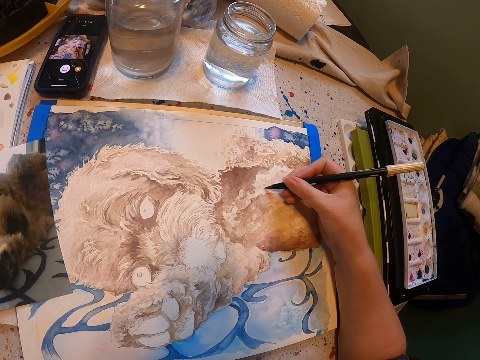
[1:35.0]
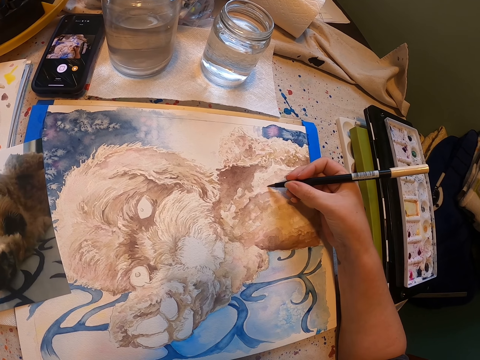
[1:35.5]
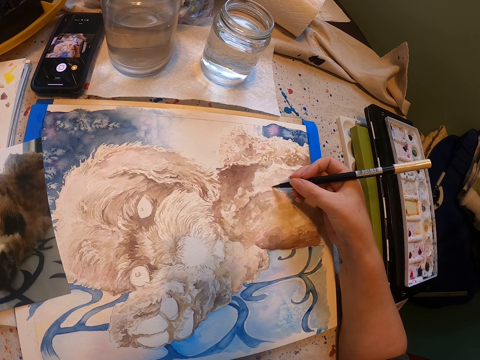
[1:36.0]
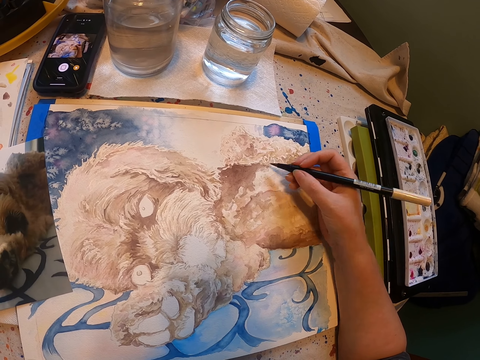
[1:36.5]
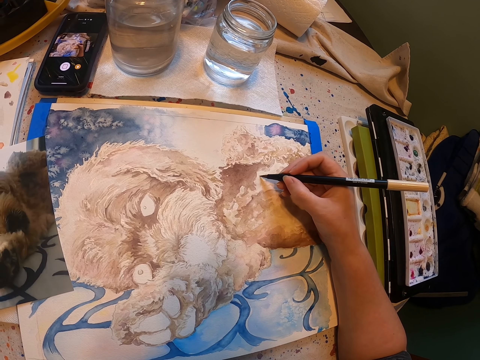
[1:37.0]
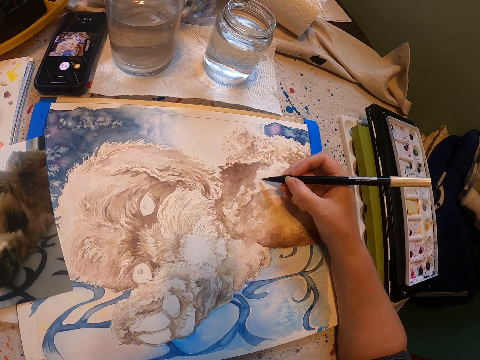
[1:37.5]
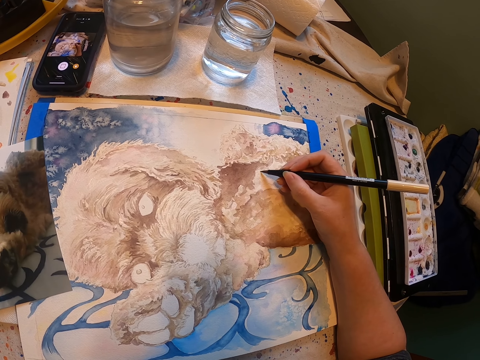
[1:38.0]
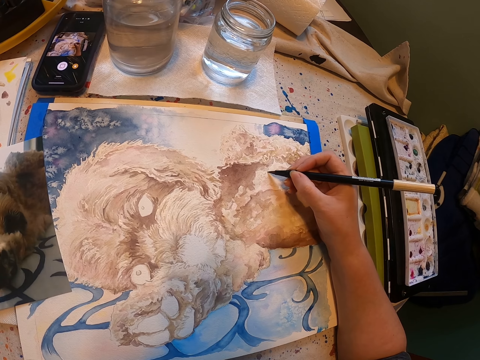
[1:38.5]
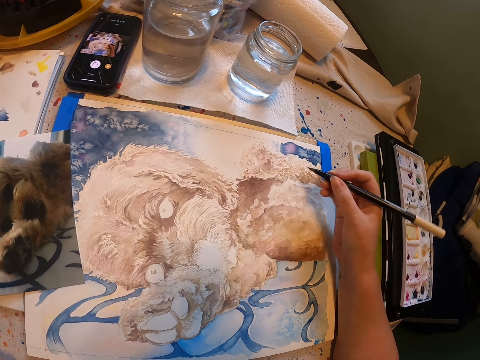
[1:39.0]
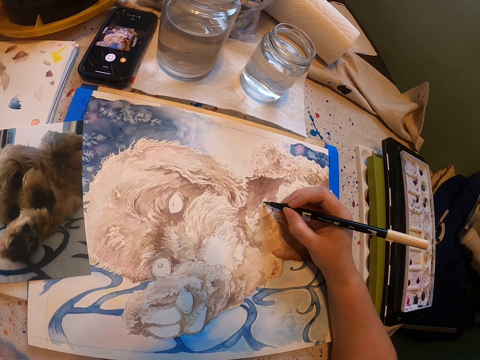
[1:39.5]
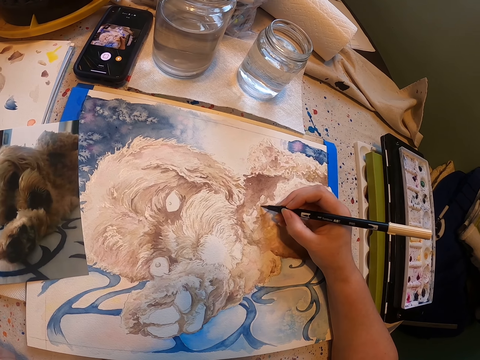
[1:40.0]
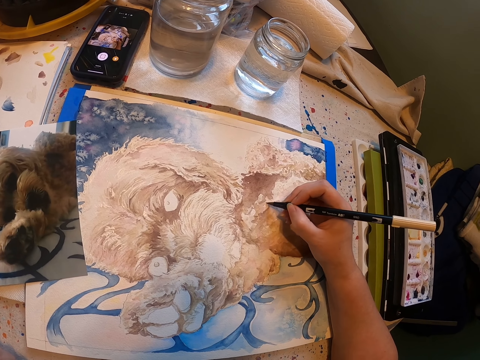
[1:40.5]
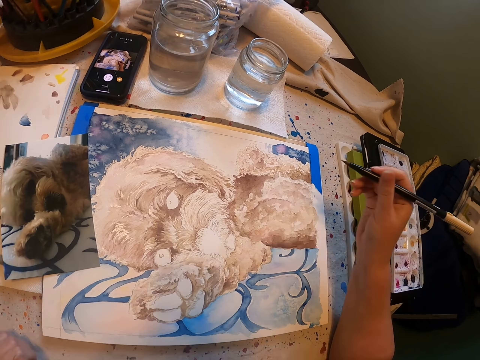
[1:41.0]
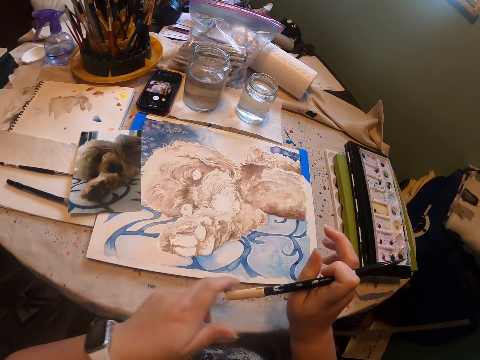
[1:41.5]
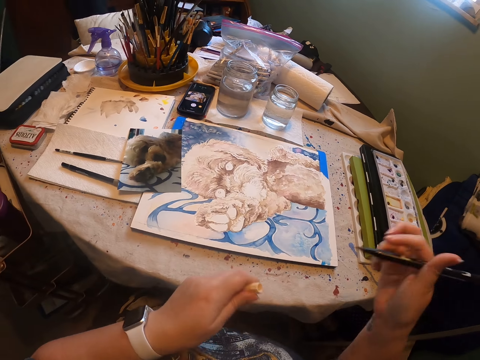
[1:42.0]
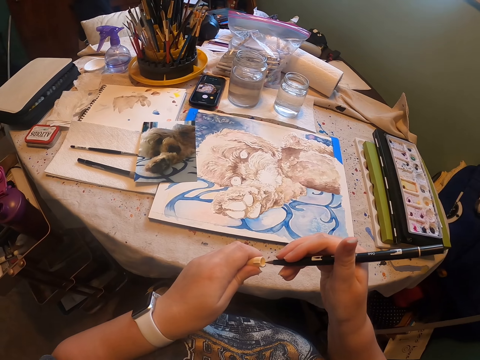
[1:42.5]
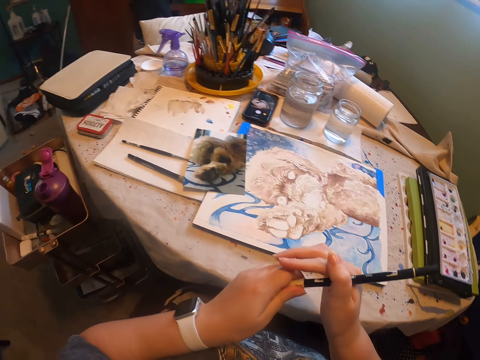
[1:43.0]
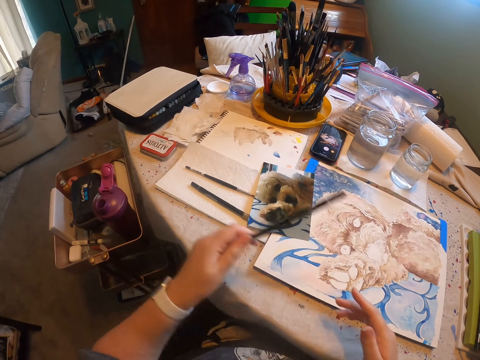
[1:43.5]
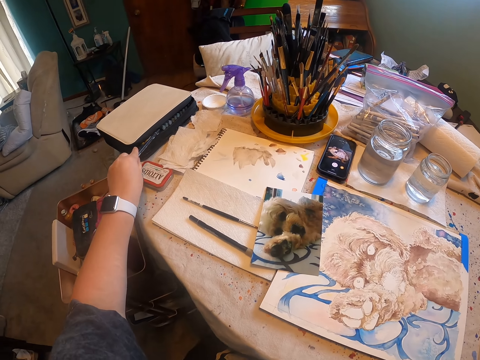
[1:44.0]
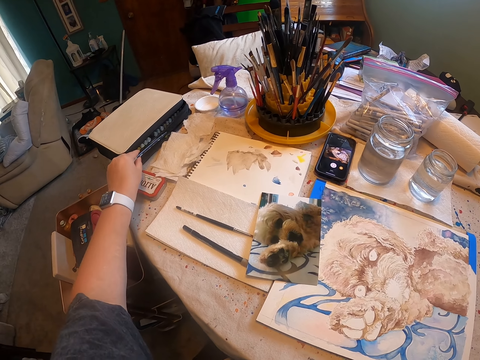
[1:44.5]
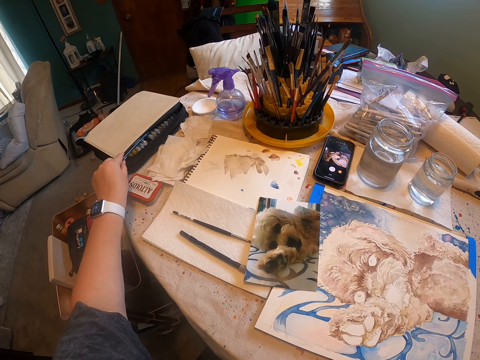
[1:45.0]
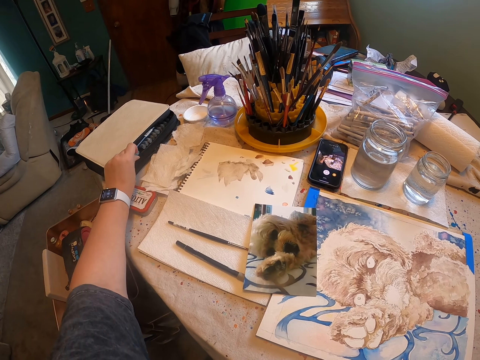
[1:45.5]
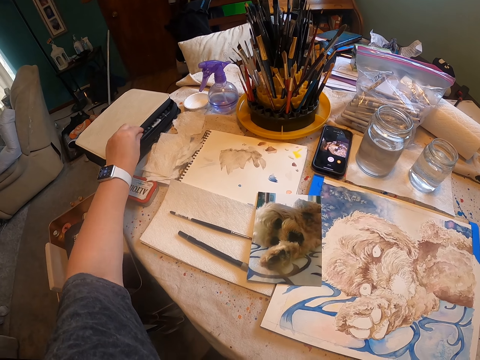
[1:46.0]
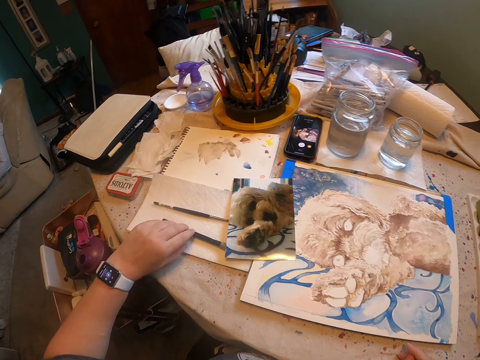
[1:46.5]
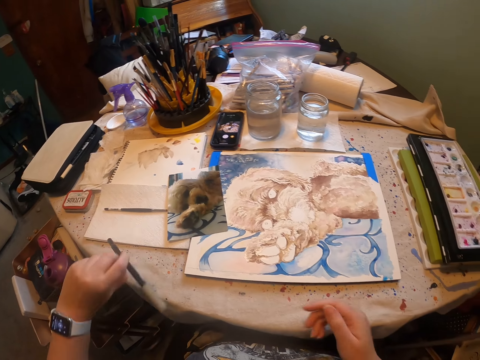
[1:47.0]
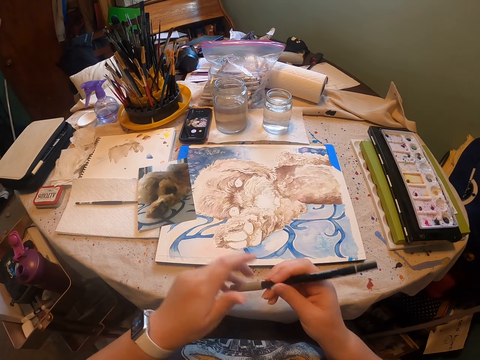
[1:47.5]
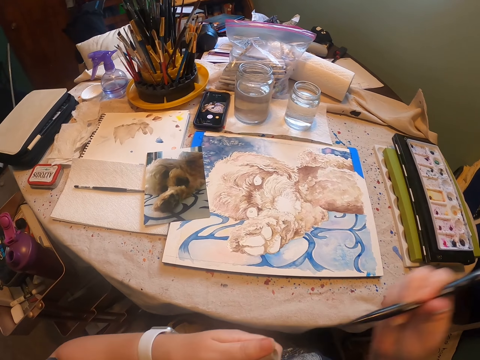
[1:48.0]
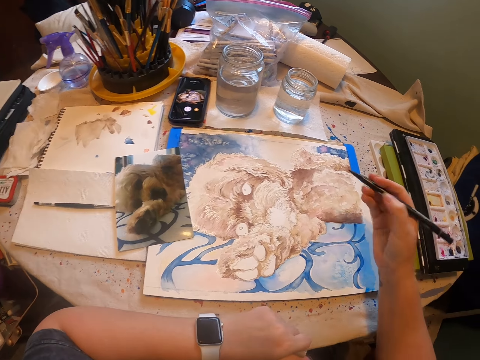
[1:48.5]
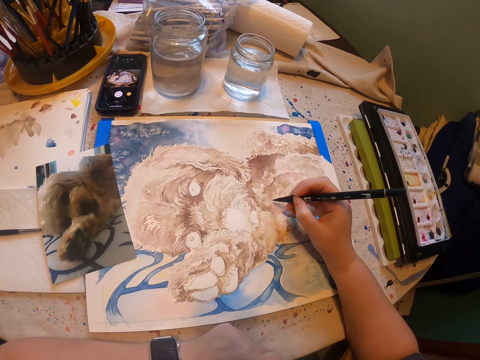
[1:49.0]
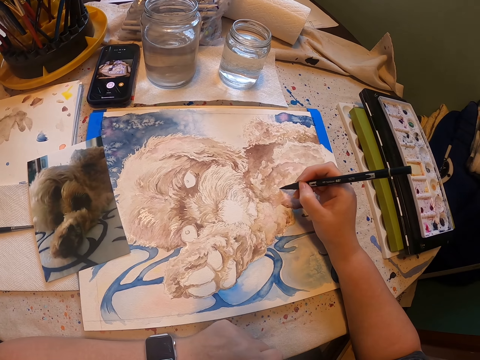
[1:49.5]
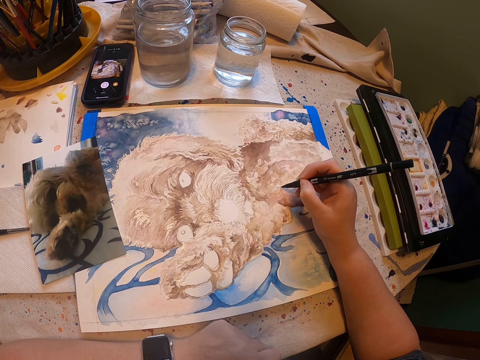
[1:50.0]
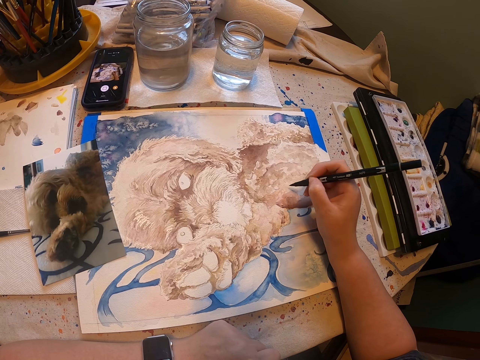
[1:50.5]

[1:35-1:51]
The camera wearer closes the art pen with the lid. They put the art pen in a storage bag. They pick the art pen from the table. They open the art pen. They paint a drawing with the art pen on the painting board.

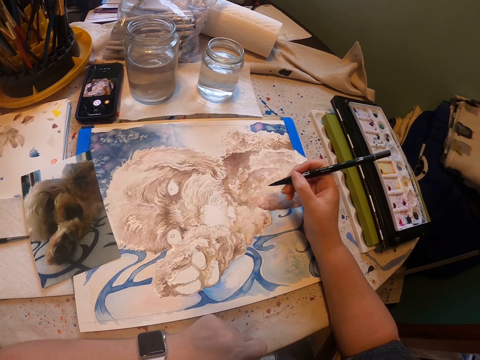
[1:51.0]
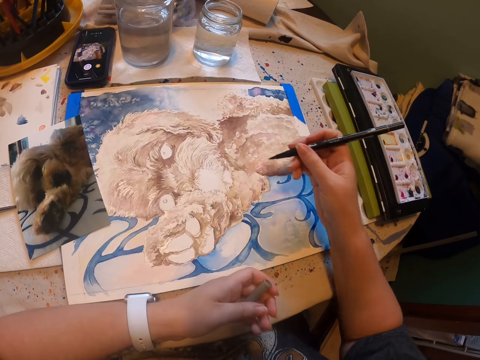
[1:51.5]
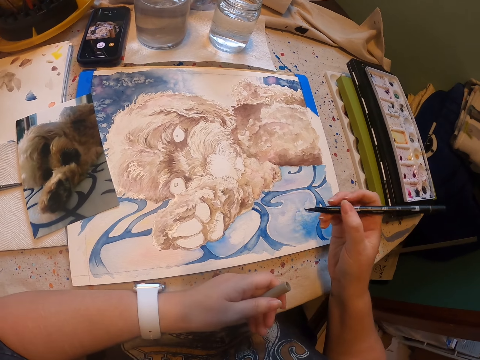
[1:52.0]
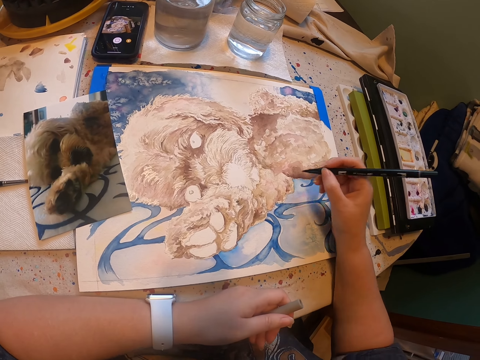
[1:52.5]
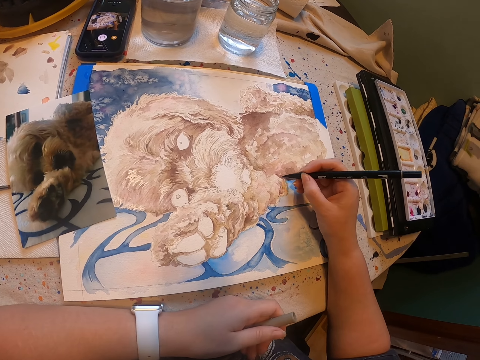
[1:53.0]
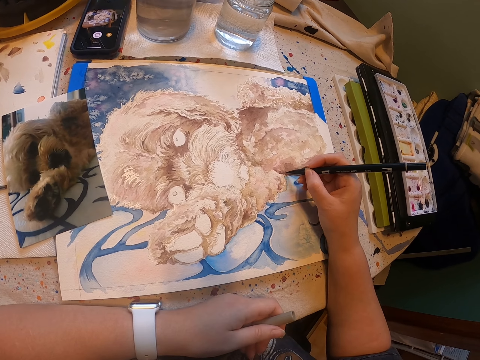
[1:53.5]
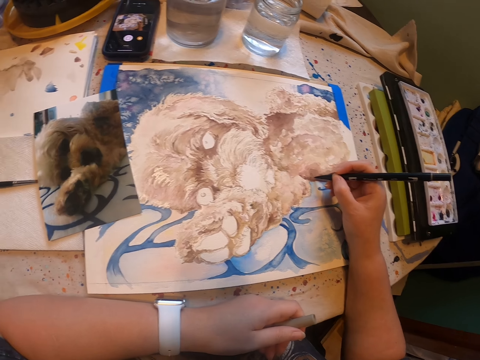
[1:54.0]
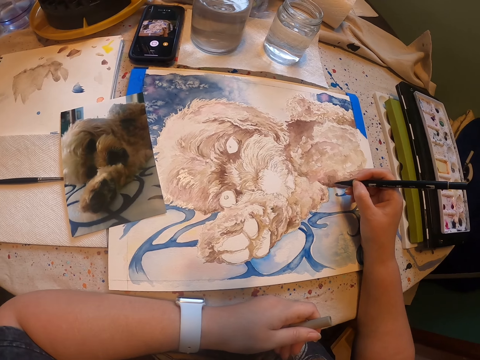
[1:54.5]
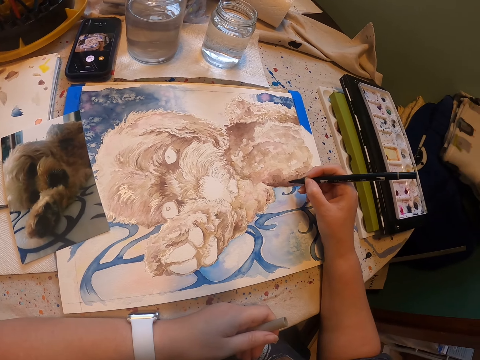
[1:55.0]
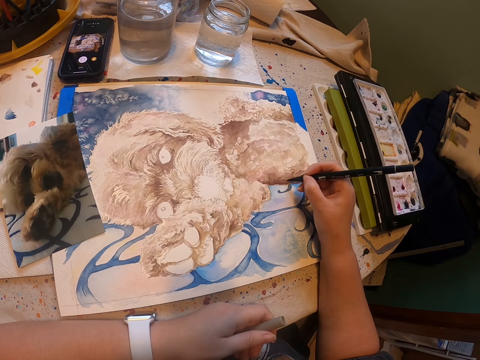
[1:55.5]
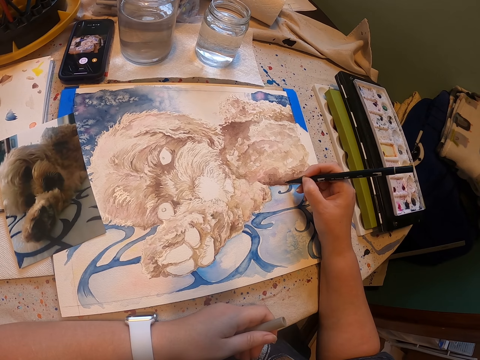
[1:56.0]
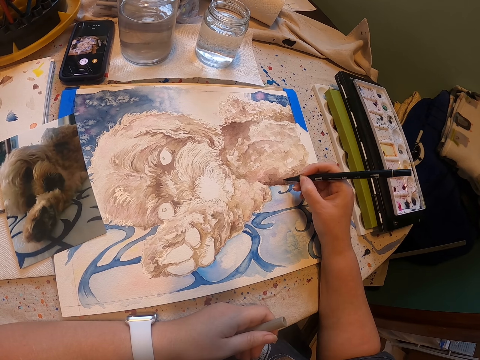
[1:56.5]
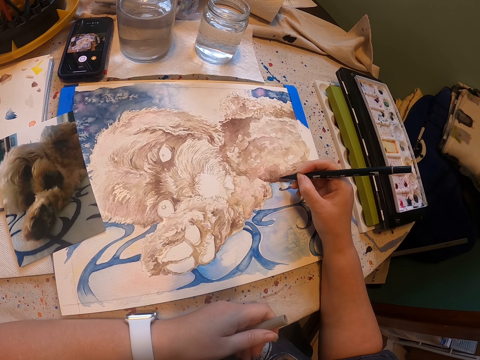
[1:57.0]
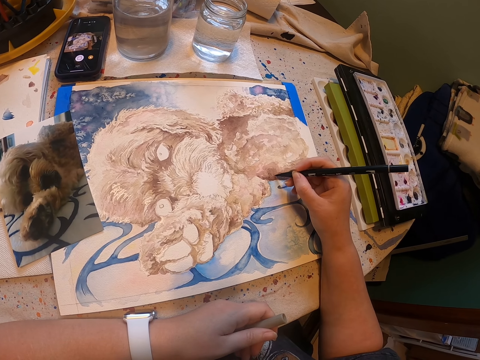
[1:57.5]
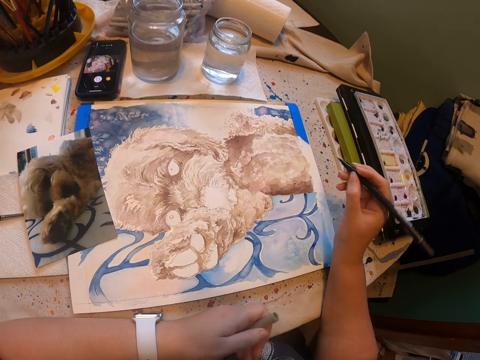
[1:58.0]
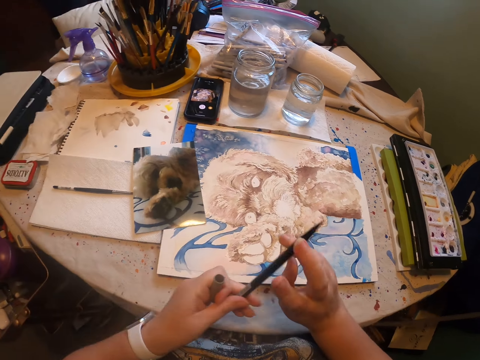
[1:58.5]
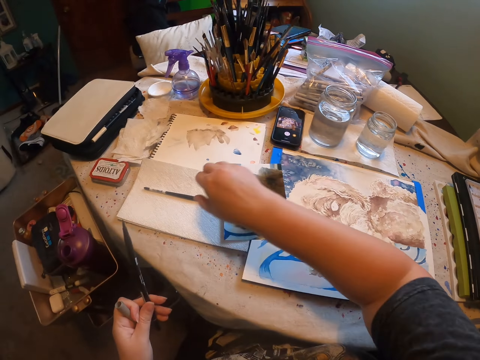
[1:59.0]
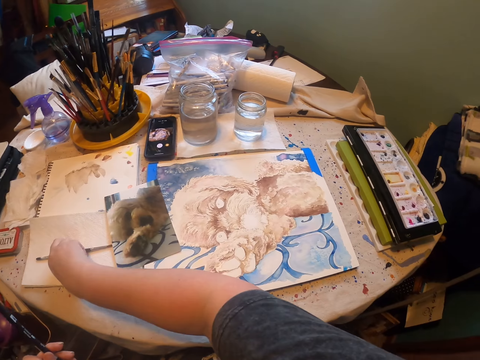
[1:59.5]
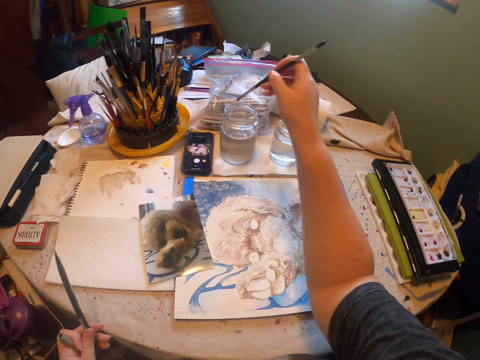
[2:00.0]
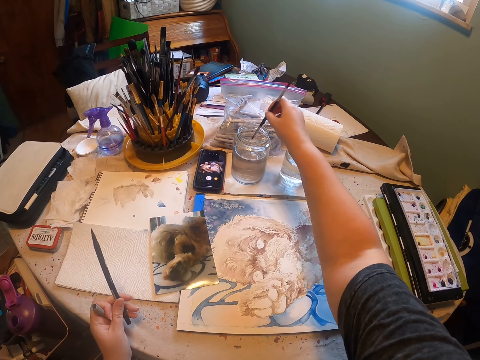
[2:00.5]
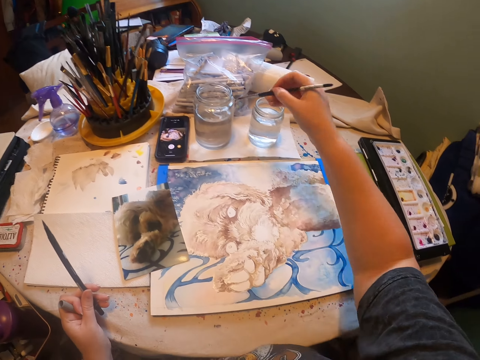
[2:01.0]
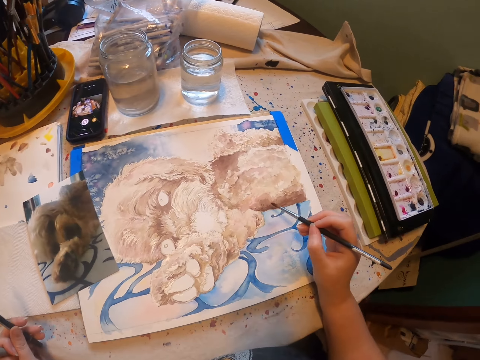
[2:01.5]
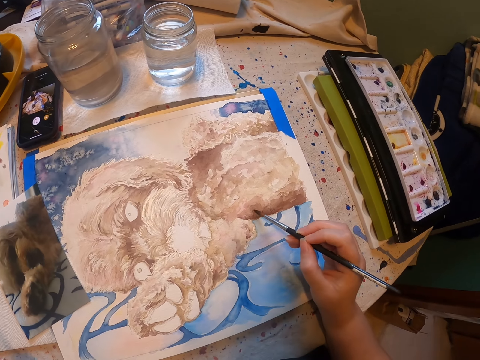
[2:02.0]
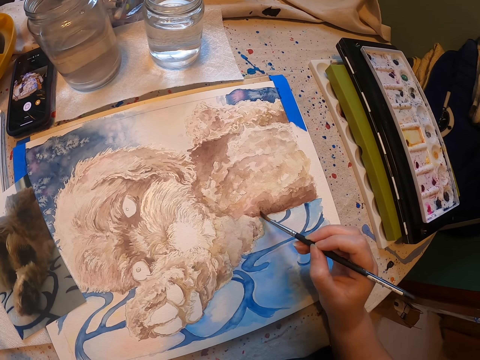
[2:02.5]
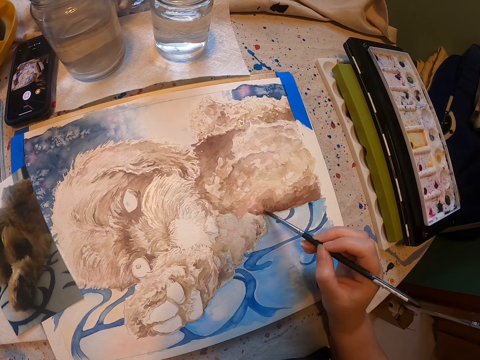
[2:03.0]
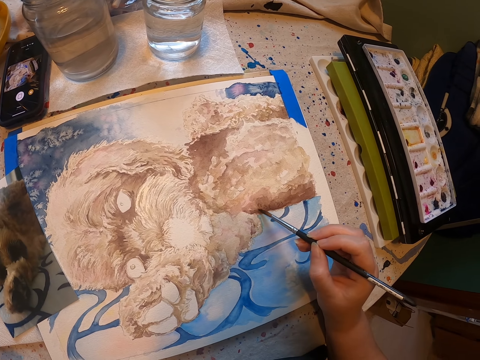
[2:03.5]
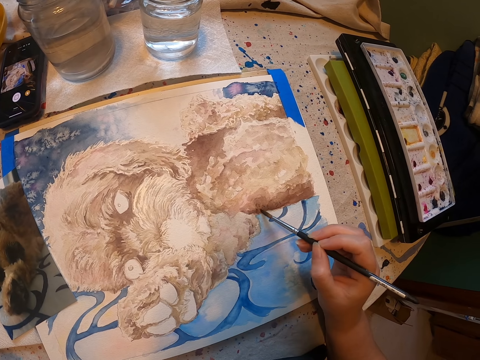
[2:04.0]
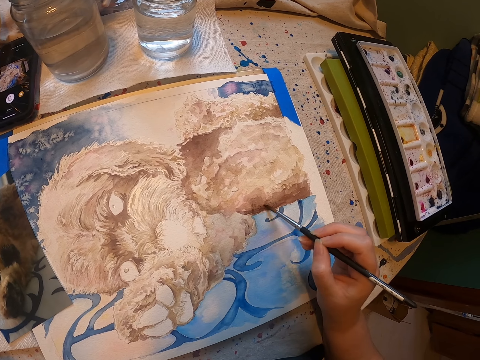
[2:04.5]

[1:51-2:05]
The camera wearer lifts the art pen. They paint a drawing with the art pen. They transfer the art pen to the left hand. They pick the art pen from the table. They dip the art pen in water. They paint a drawing with the art pen.
